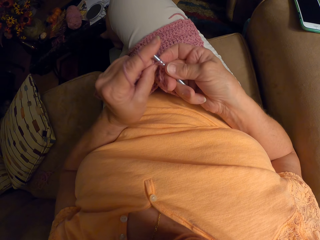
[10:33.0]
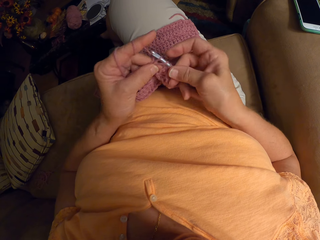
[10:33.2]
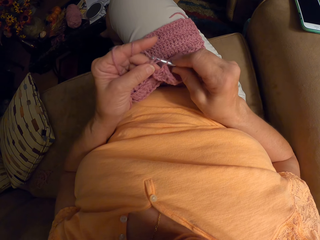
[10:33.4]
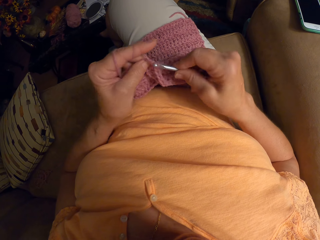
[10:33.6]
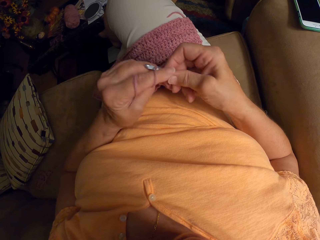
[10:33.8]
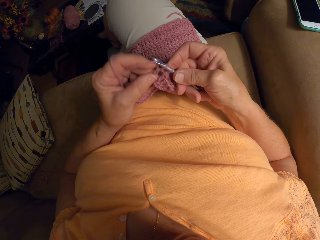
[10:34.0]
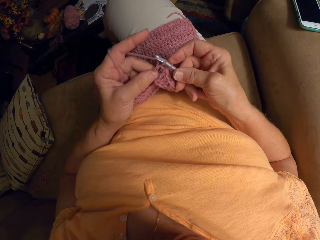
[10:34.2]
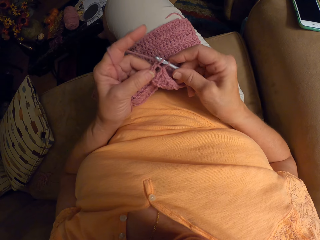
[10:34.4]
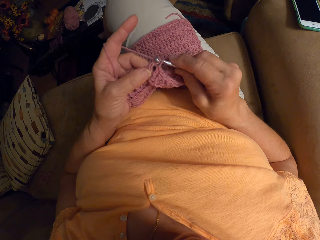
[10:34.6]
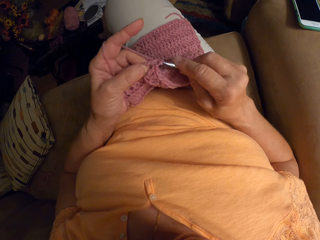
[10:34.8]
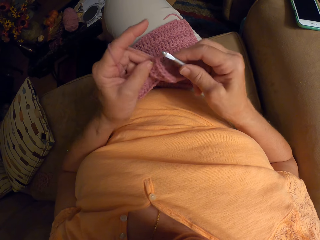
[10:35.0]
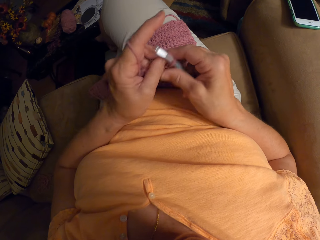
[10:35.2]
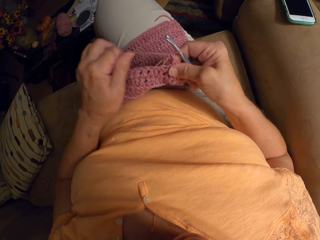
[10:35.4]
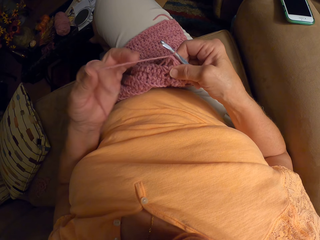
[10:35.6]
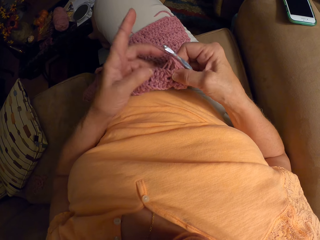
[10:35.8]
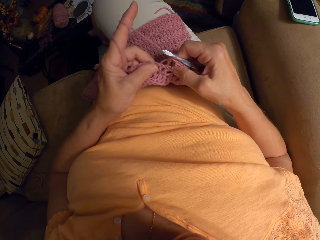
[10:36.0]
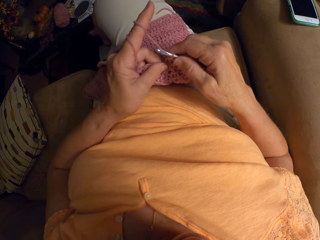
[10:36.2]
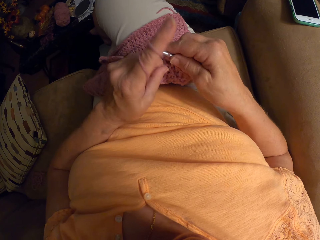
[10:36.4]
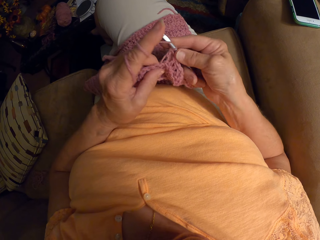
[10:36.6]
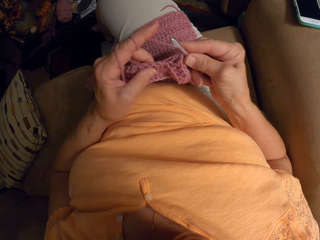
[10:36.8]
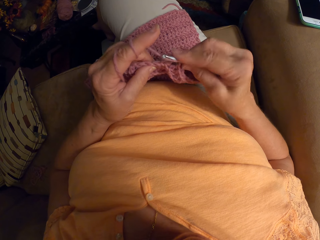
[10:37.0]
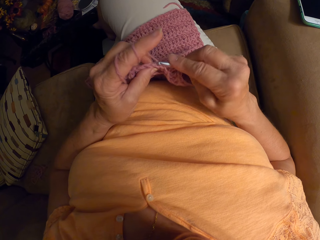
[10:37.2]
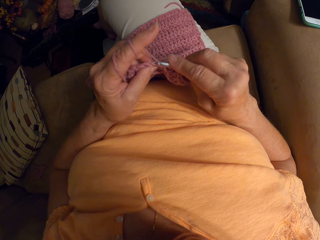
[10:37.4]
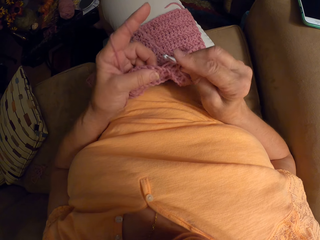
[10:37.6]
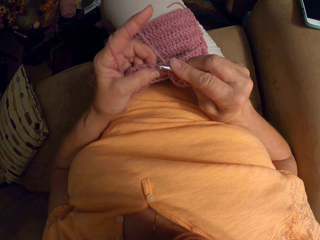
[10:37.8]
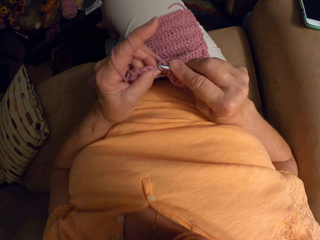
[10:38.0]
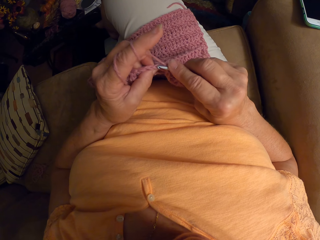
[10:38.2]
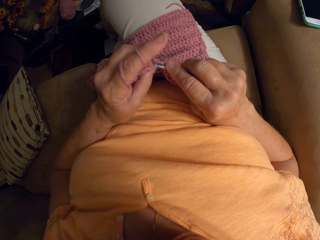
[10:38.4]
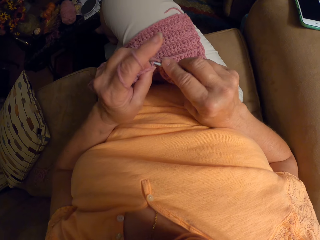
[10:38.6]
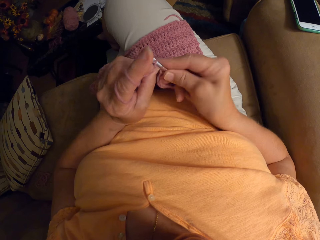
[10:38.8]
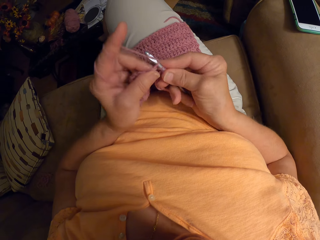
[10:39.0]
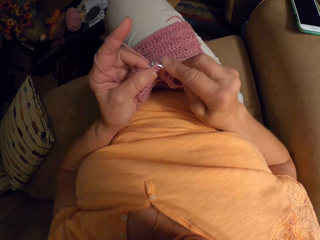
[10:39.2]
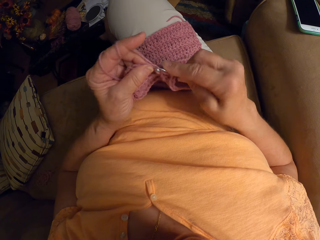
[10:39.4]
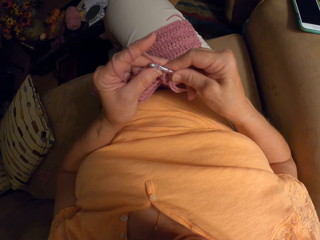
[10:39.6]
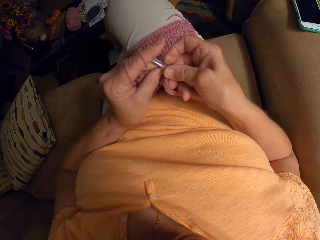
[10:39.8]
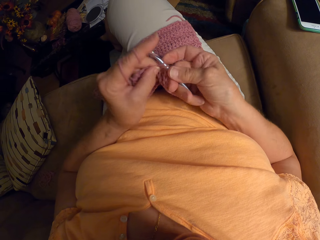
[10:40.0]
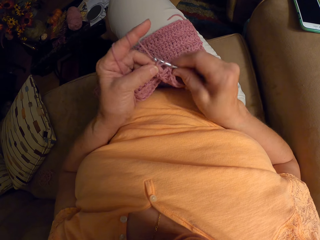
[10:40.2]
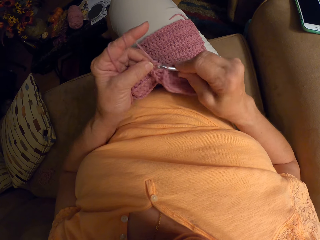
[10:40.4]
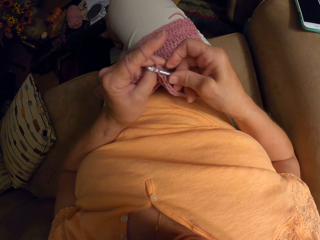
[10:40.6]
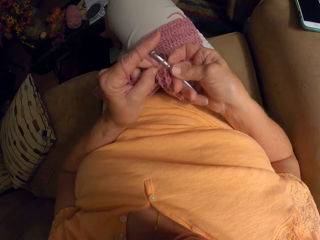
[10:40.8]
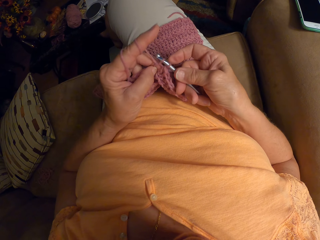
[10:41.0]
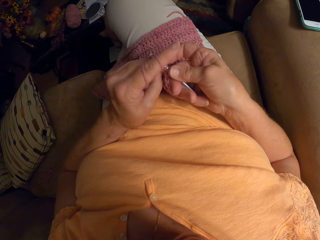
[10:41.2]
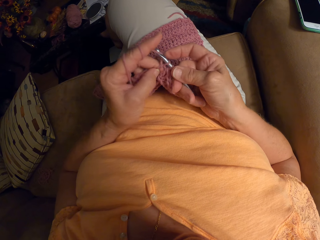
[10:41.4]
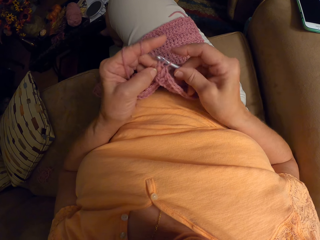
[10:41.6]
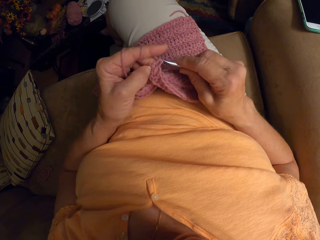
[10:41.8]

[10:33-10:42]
The camera wearer wraps the yarn around her left hand. She ties the yarn on the finger. She crochets the piece of cloth using the crochet hook.

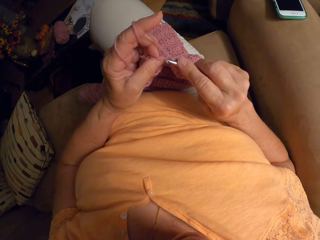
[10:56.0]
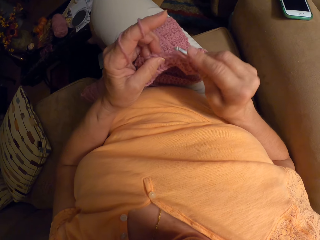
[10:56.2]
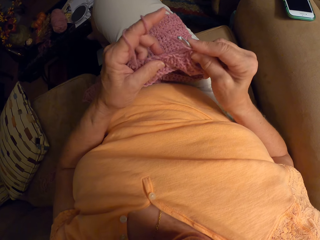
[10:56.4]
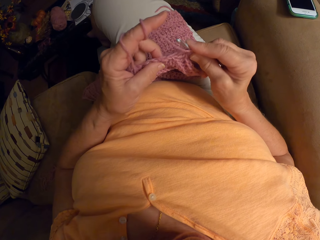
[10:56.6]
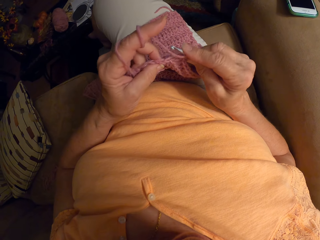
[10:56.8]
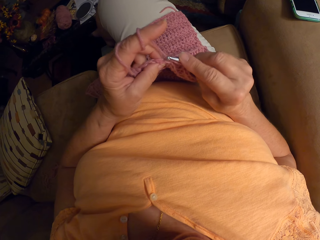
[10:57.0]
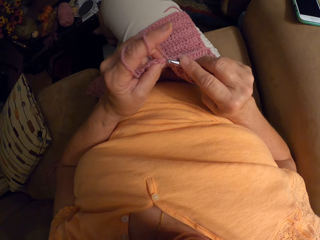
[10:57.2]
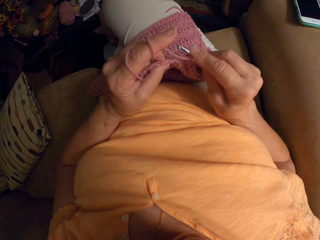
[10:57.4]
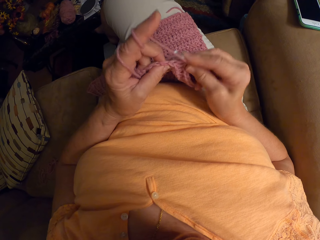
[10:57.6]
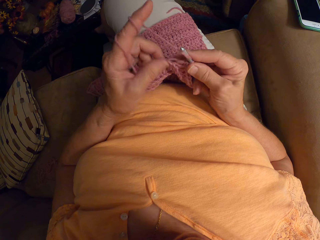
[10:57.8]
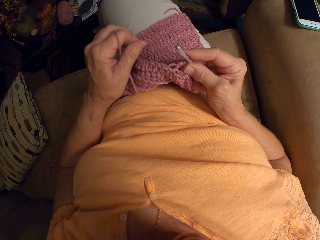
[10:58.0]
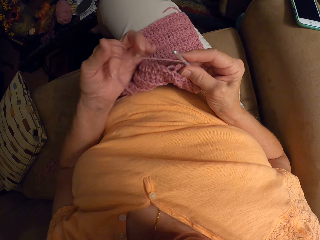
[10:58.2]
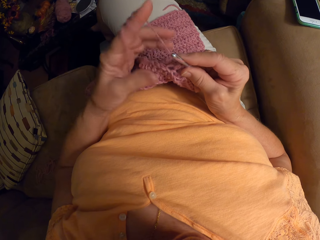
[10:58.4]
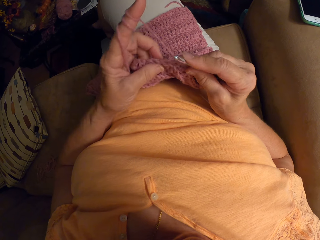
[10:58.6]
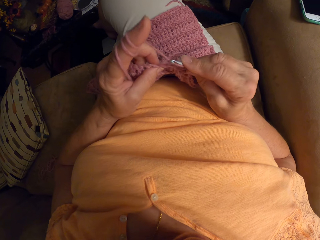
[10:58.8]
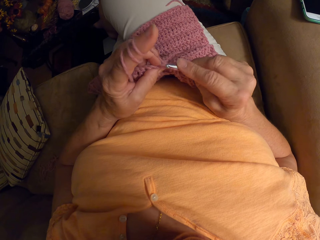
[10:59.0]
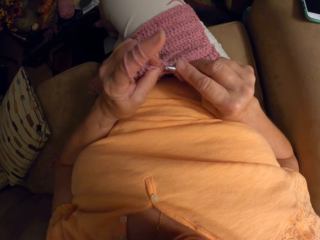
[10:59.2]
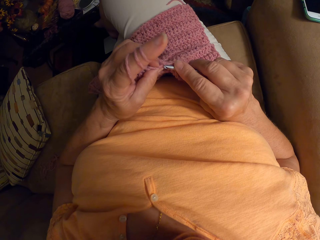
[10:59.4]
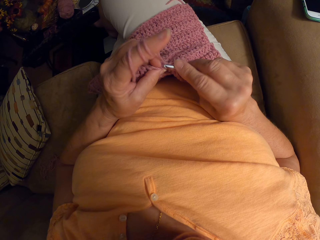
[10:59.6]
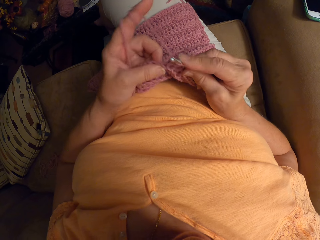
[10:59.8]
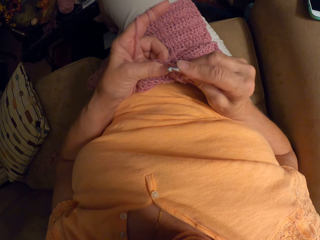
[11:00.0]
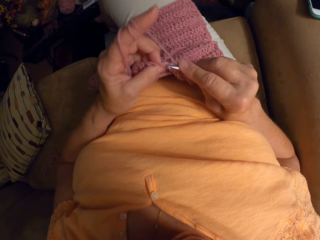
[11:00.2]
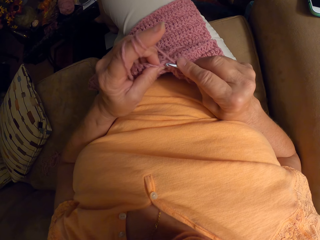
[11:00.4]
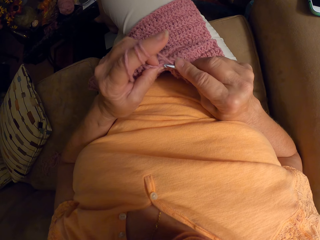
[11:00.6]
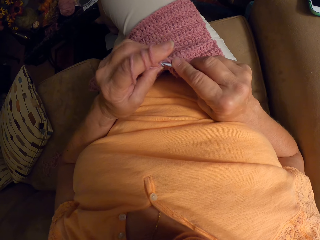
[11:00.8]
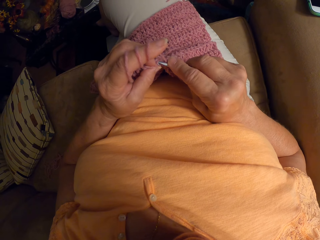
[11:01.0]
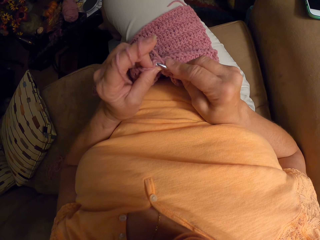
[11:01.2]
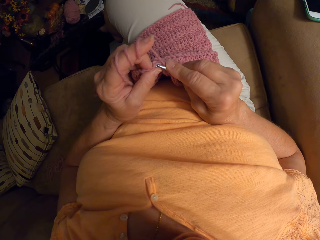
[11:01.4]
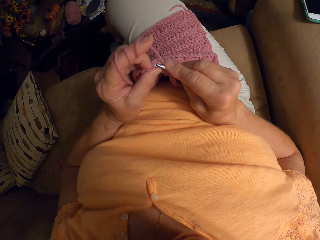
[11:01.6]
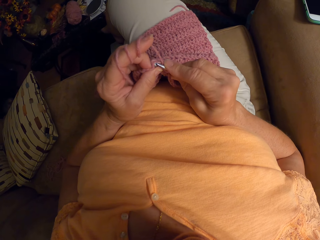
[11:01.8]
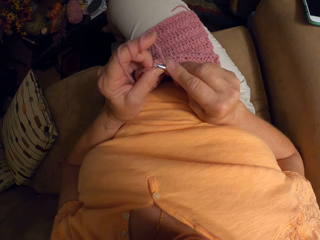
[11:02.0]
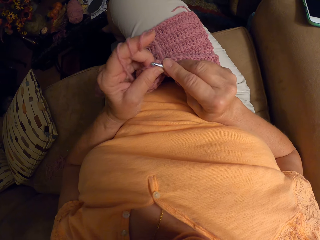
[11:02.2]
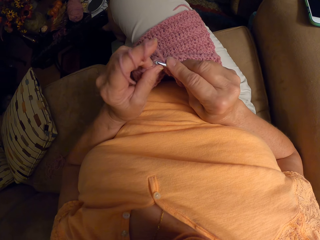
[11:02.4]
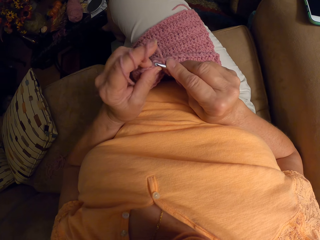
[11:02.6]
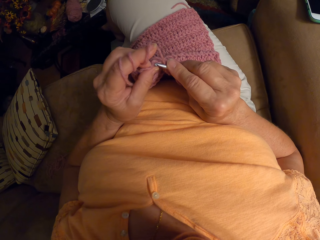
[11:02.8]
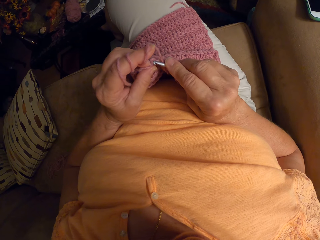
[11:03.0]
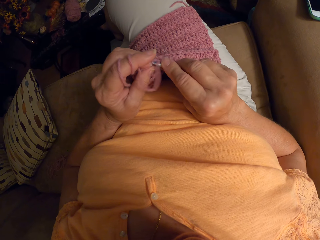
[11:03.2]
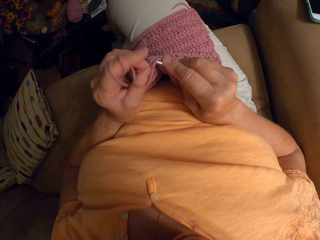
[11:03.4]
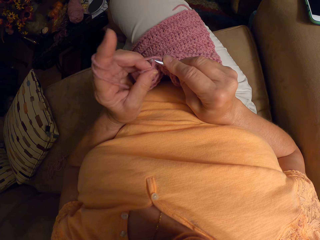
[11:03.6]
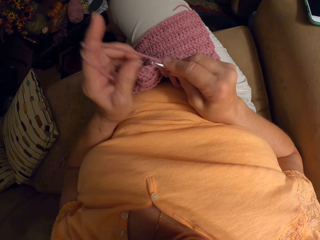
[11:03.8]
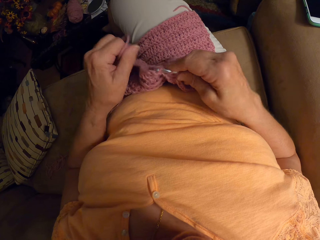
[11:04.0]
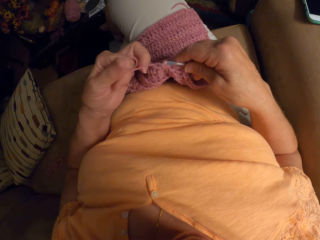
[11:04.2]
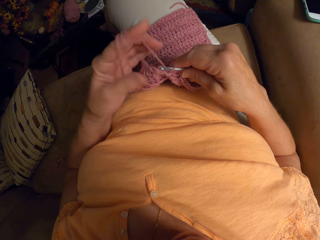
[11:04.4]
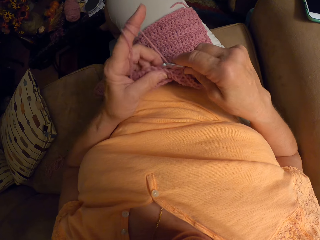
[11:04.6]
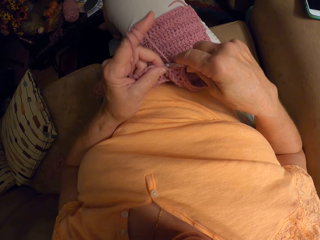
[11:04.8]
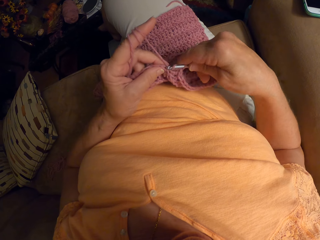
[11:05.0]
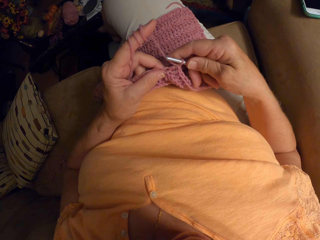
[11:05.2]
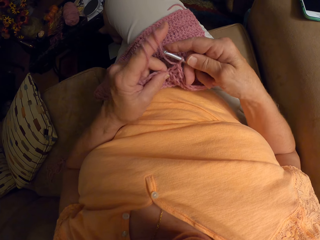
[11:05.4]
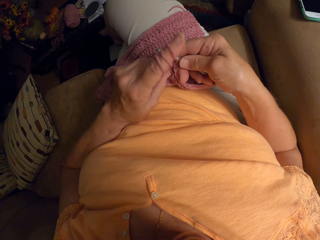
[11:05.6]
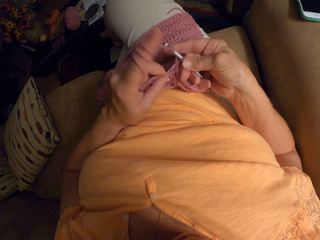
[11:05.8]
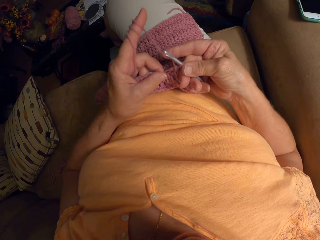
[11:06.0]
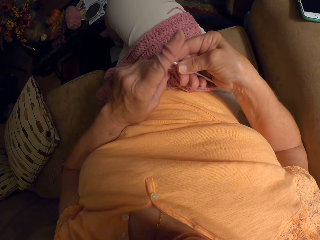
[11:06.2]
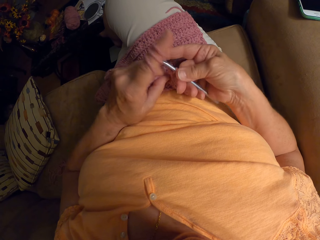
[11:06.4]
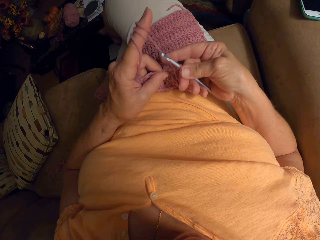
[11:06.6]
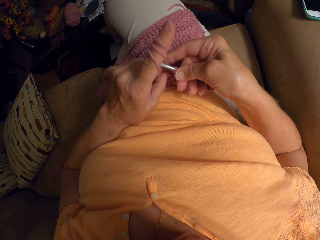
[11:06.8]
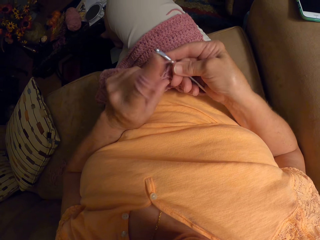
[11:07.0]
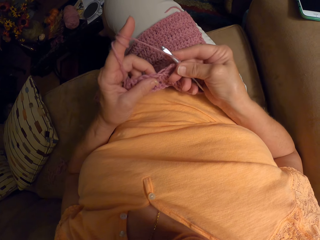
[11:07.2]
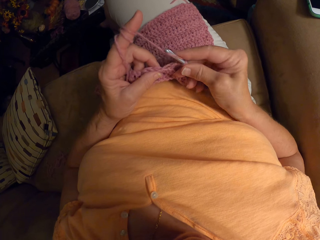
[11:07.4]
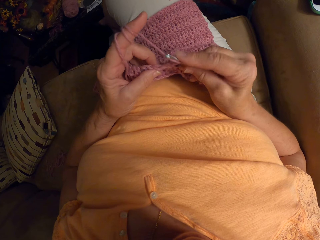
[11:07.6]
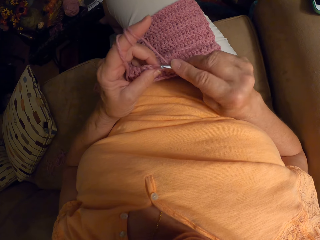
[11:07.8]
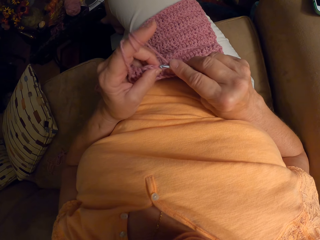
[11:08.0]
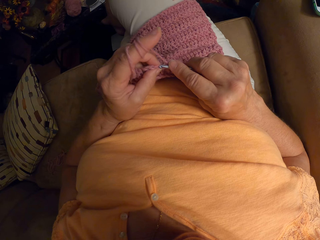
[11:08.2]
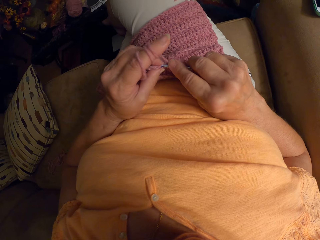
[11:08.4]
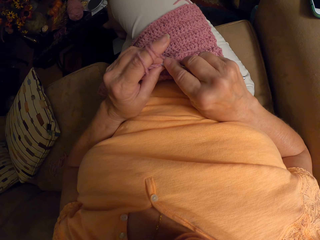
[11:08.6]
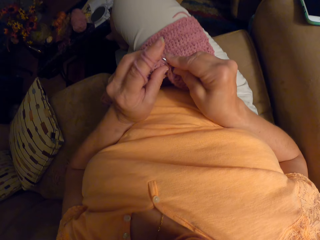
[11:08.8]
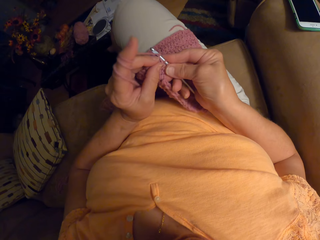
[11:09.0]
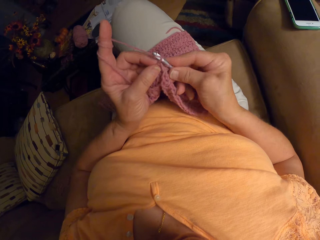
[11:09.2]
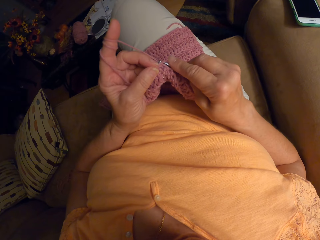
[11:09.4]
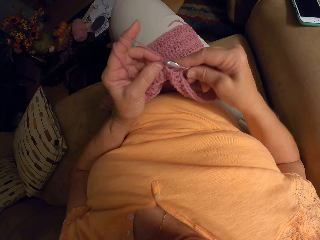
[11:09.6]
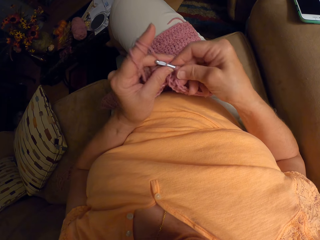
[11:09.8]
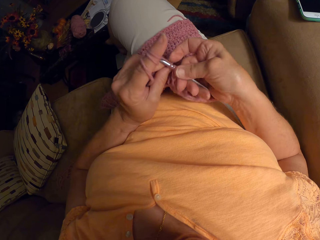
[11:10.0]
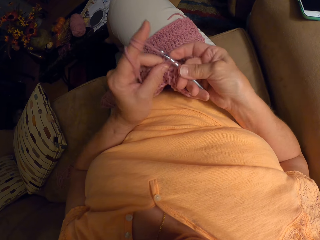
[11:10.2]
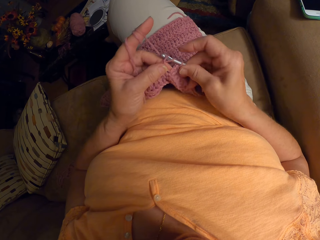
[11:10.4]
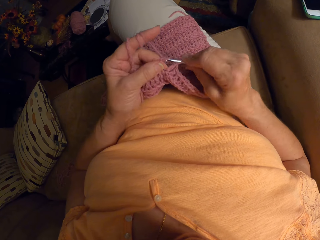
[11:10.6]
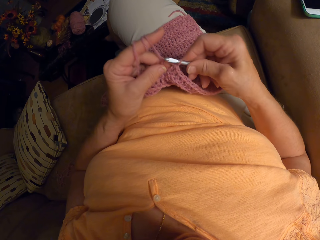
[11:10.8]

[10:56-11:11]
The camera wearer wraps the yarn around her left hand. She ties the yarn on the finger. She crochets the piece of cloth using the crochet hook. She ties the yarn on the finger. She crochets the piece of cloth using the crochet hook.
